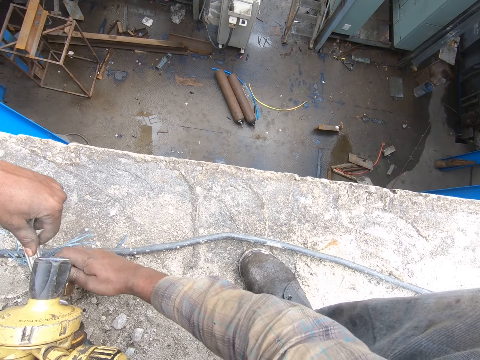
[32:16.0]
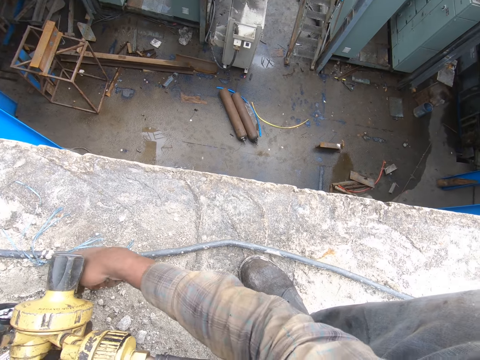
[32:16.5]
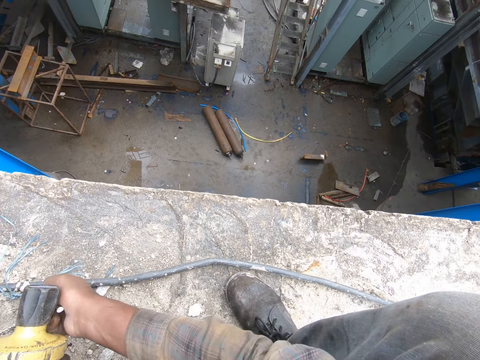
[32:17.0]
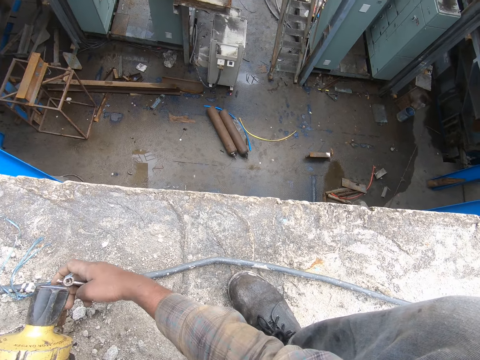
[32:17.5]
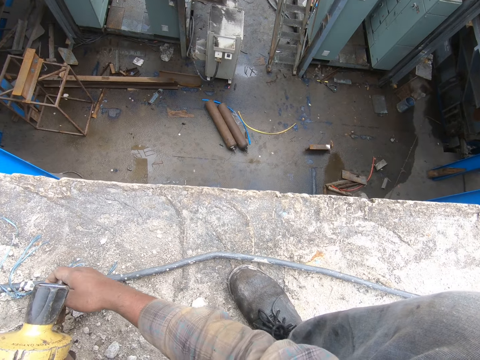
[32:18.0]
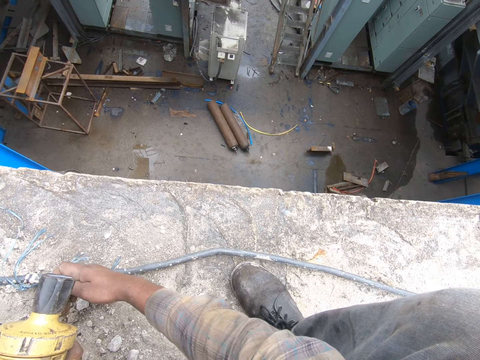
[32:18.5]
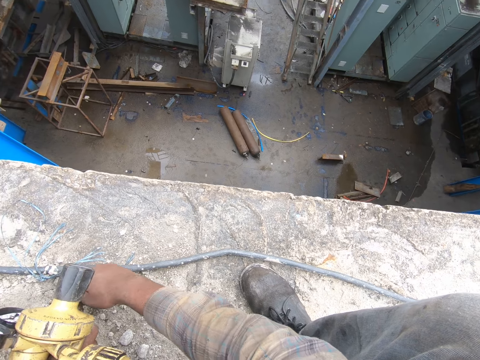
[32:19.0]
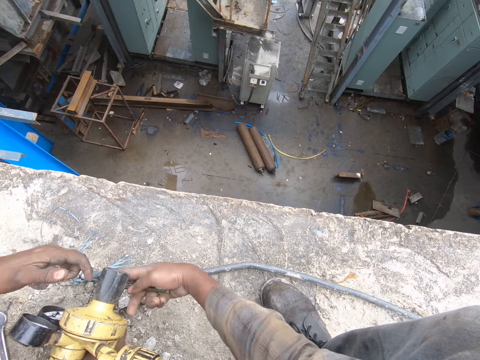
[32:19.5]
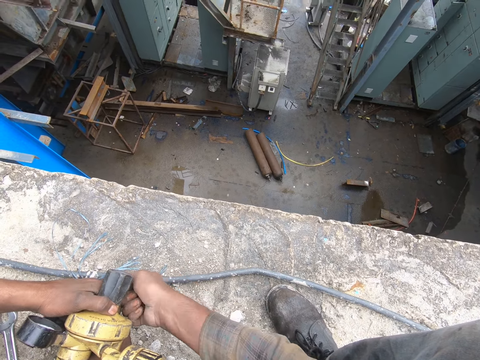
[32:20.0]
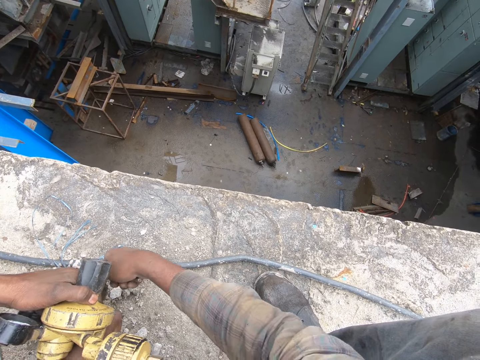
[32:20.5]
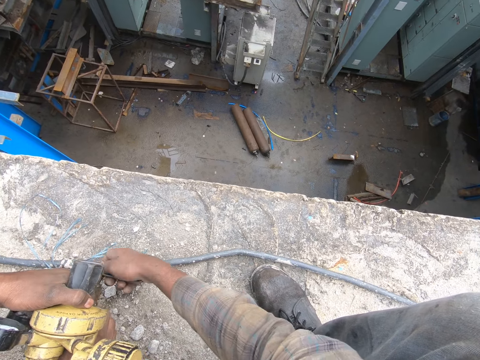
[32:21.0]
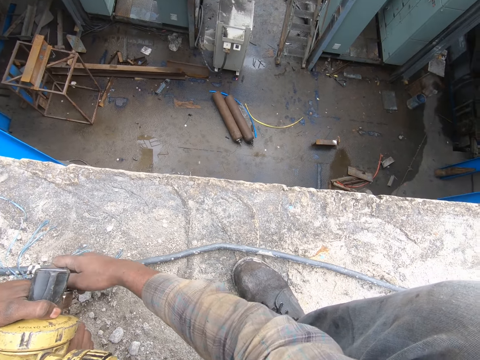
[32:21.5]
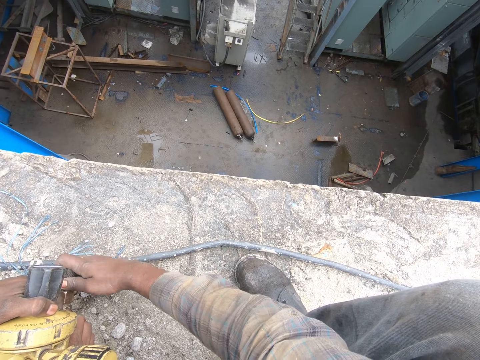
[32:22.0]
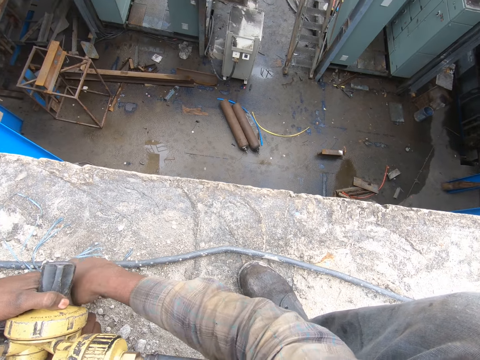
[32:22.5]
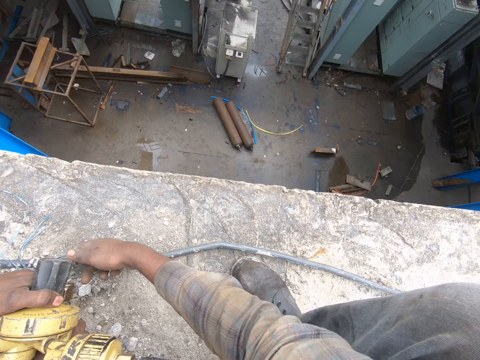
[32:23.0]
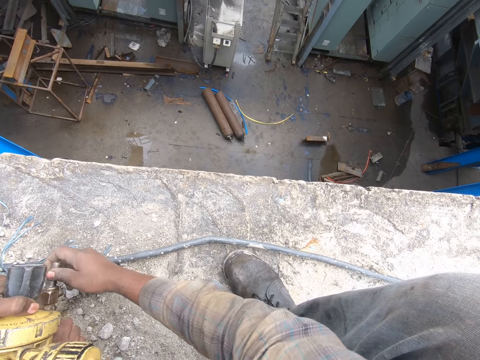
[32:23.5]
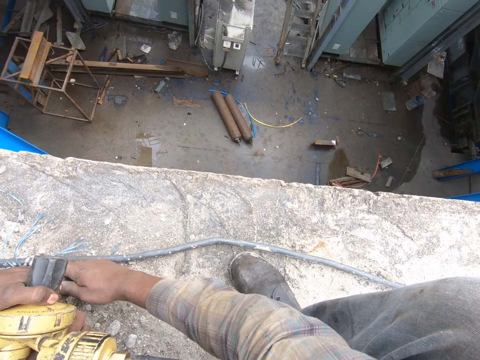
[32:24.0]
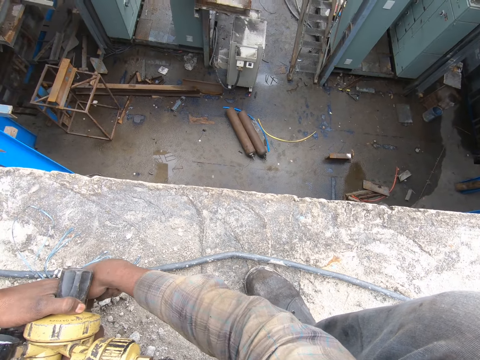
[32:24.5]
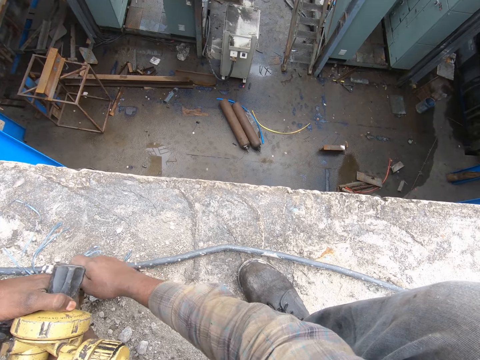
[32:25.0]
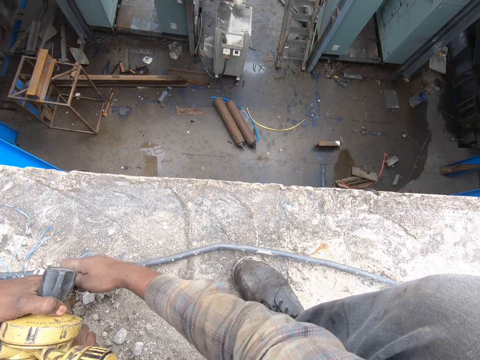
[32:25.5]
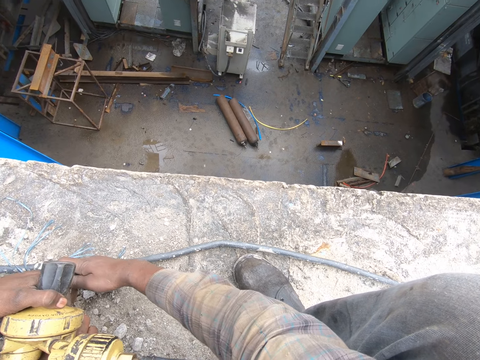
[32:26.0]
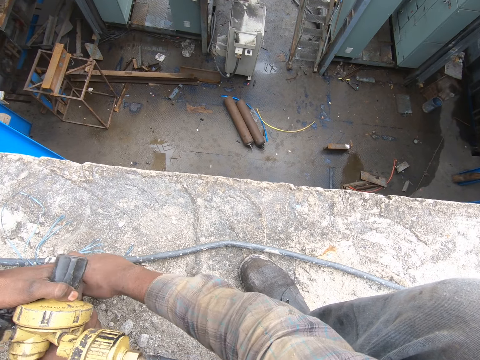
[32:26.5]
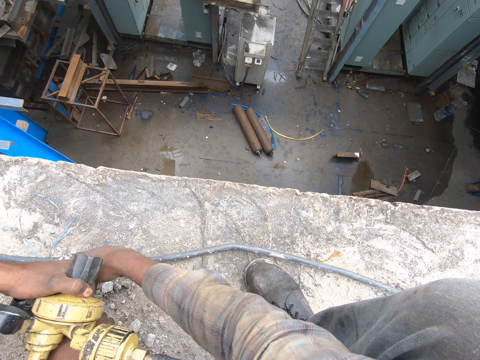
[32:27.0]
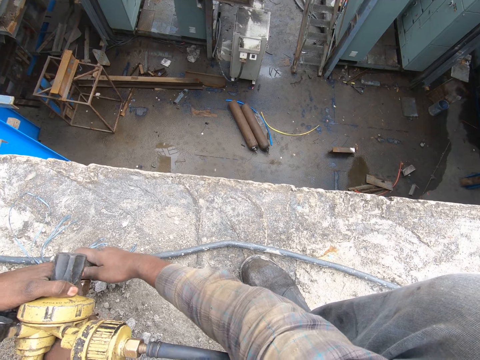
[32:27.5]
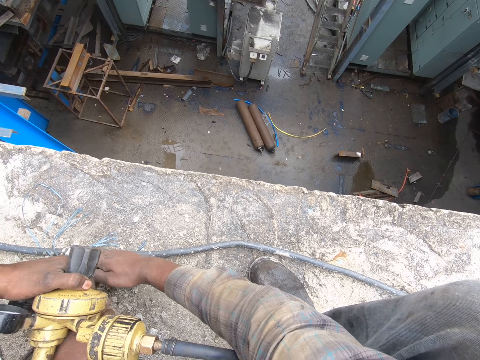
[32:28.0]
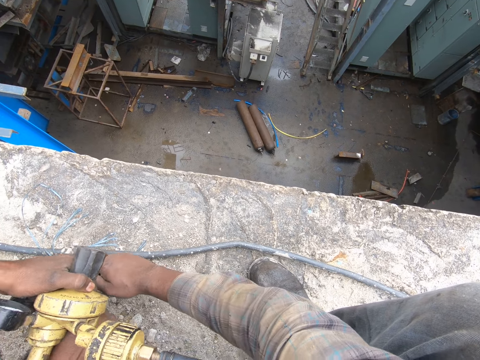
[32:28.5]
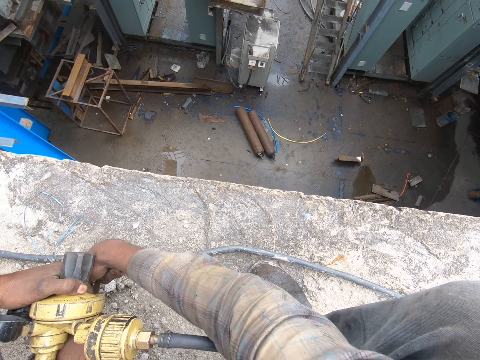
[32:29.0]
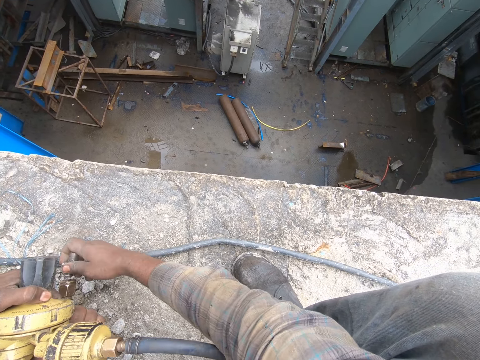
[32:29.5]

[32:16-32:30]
The camera wearer ties the bolt.

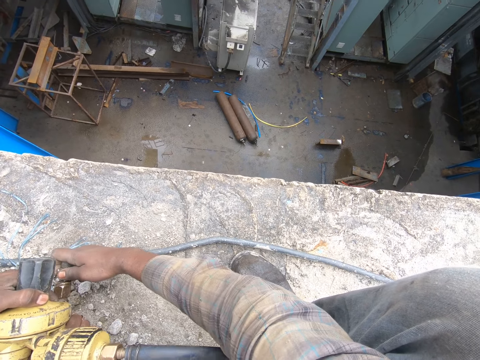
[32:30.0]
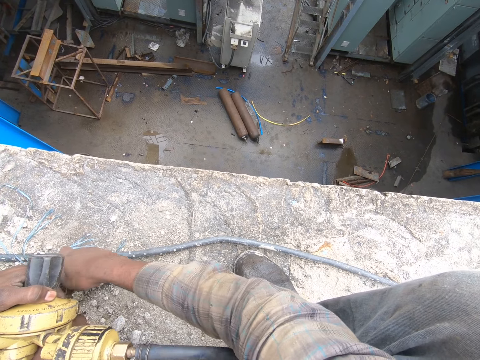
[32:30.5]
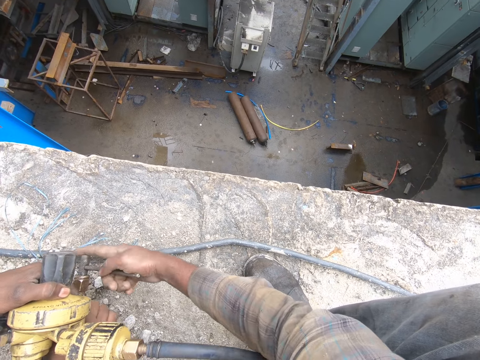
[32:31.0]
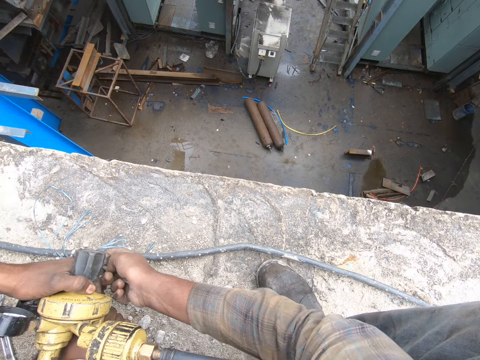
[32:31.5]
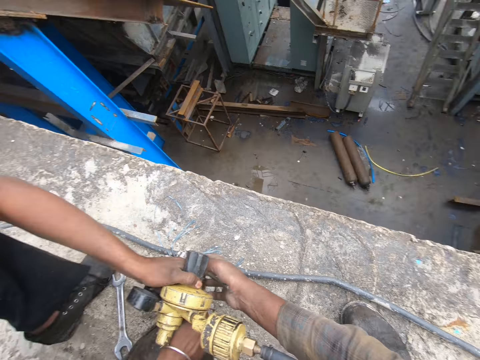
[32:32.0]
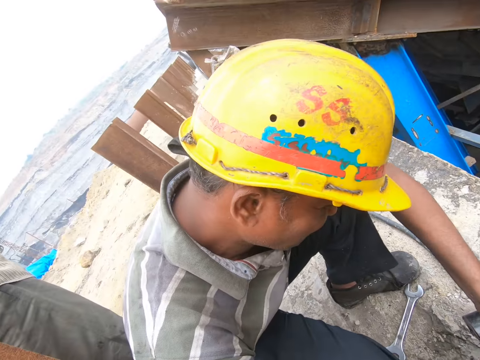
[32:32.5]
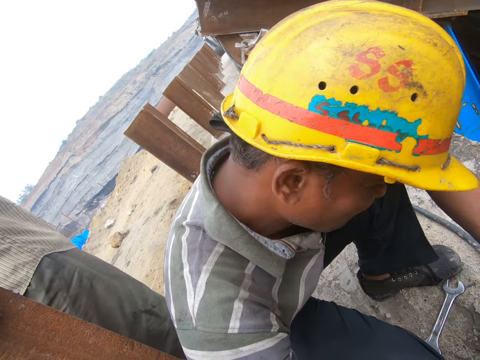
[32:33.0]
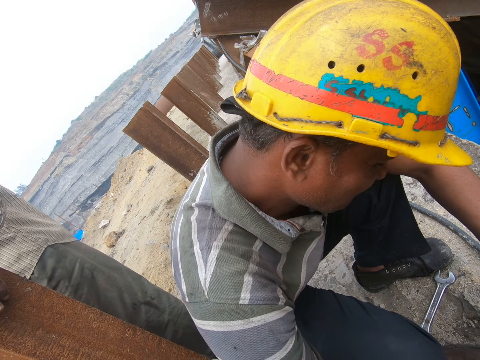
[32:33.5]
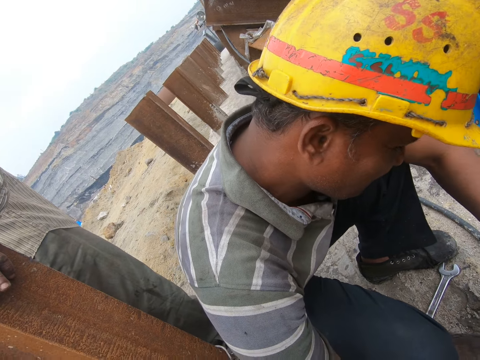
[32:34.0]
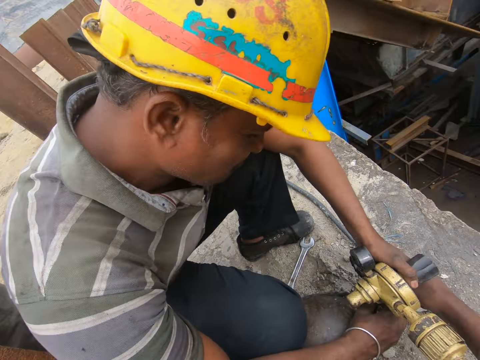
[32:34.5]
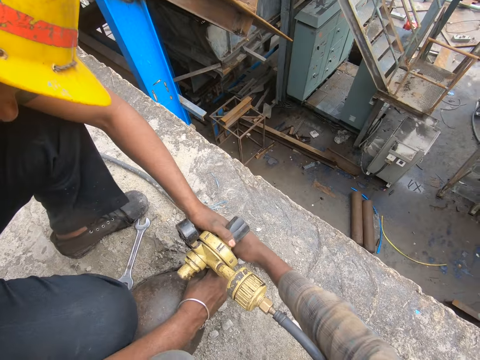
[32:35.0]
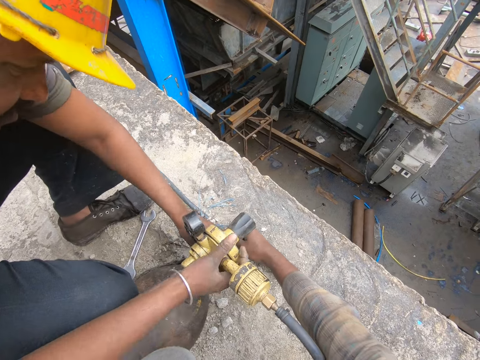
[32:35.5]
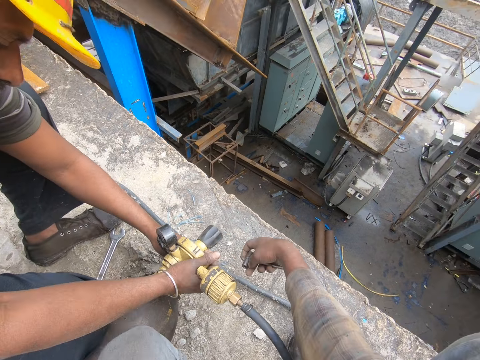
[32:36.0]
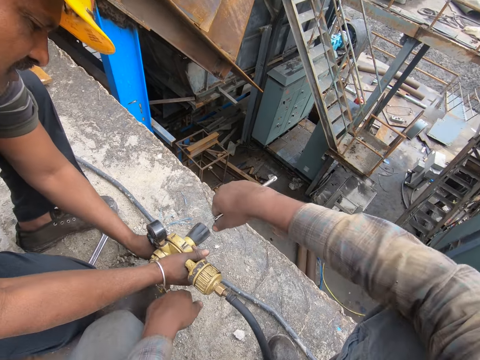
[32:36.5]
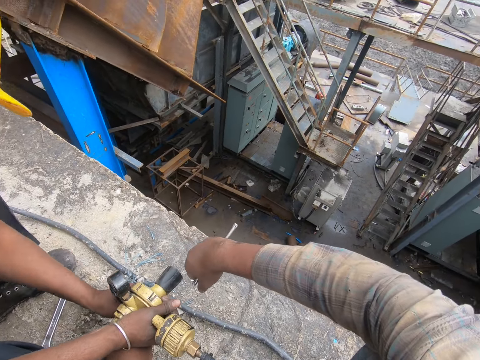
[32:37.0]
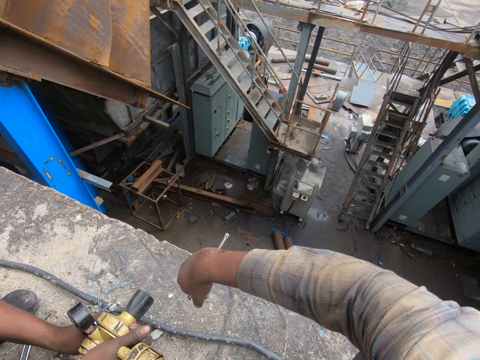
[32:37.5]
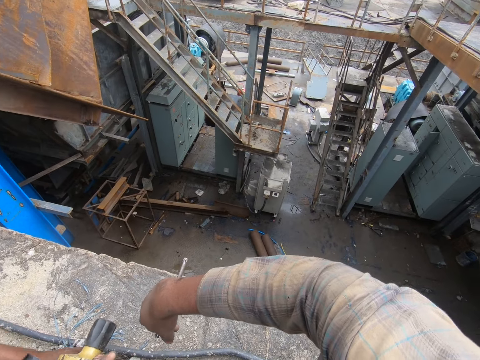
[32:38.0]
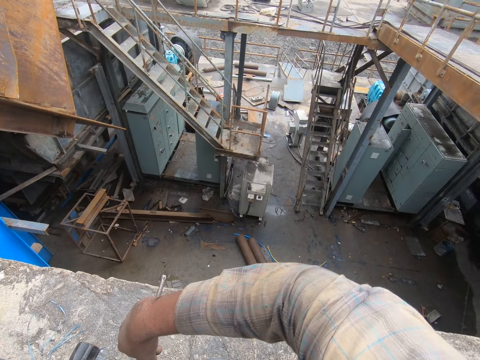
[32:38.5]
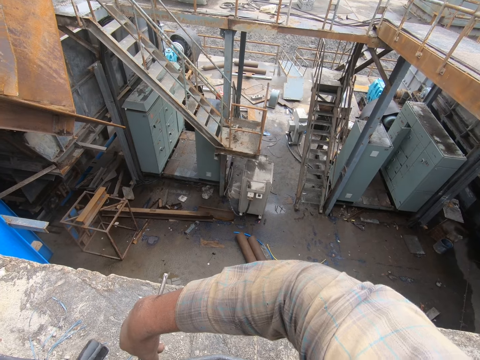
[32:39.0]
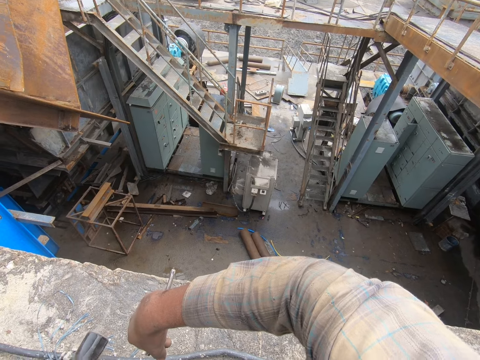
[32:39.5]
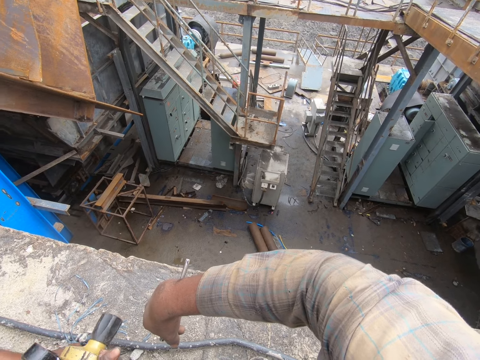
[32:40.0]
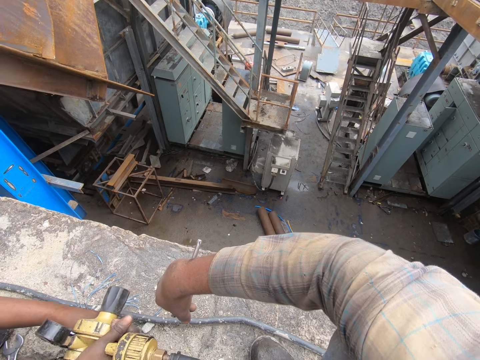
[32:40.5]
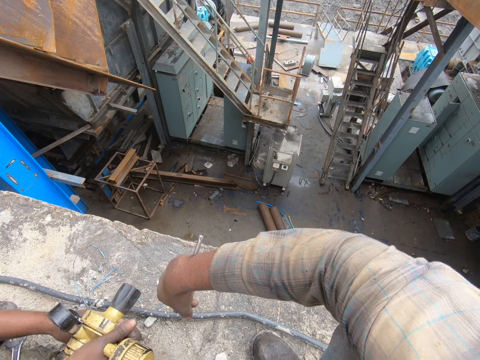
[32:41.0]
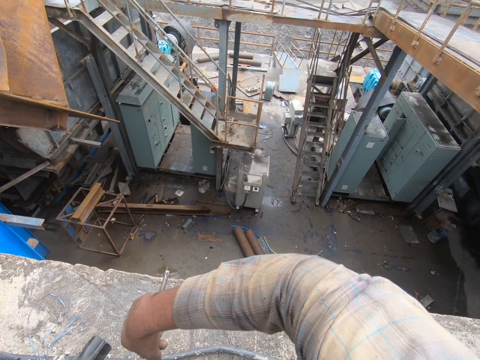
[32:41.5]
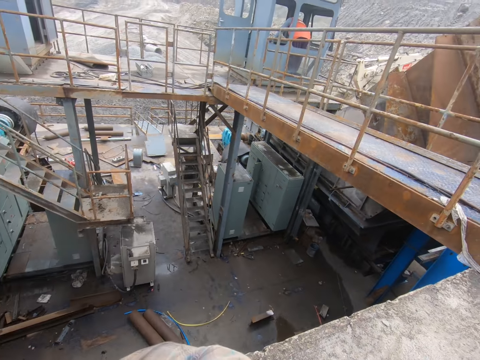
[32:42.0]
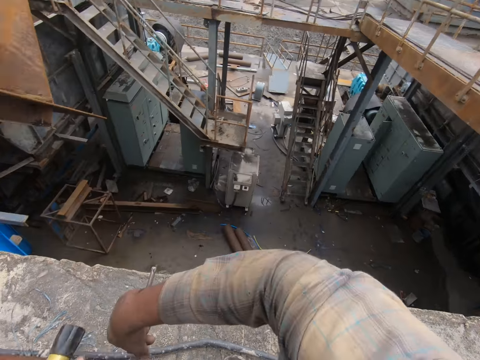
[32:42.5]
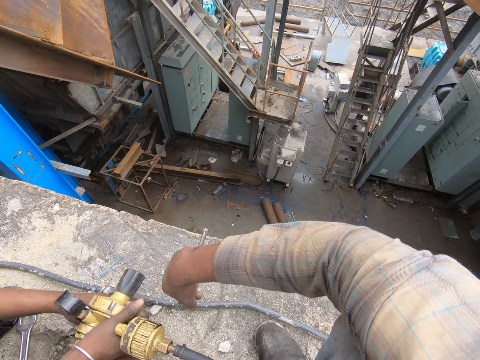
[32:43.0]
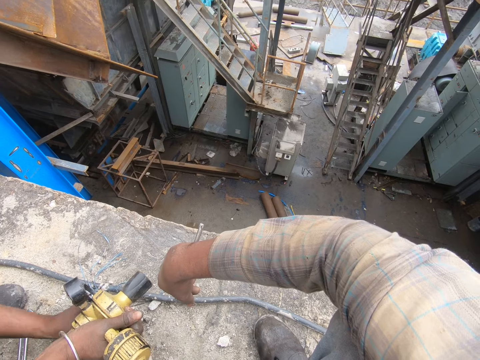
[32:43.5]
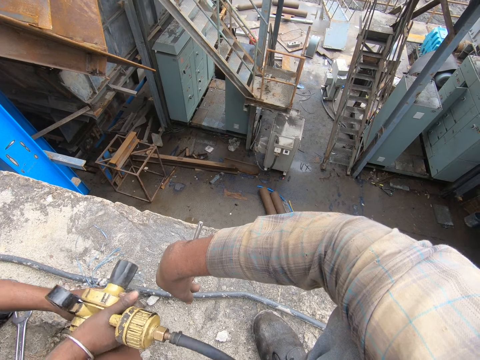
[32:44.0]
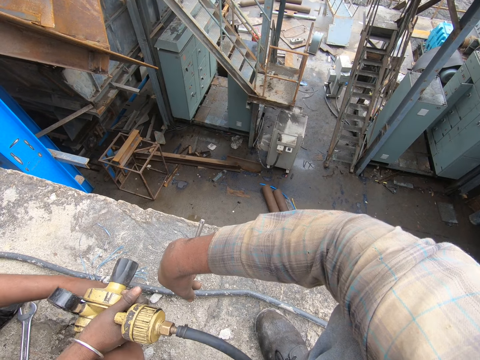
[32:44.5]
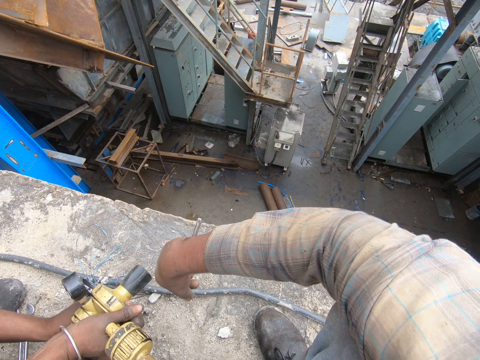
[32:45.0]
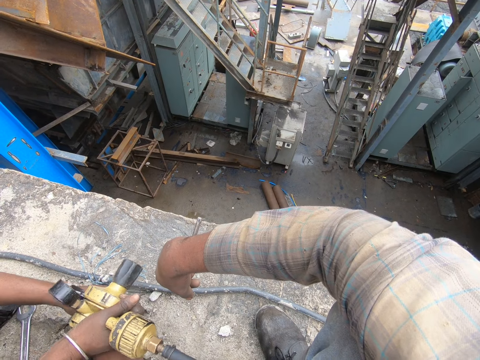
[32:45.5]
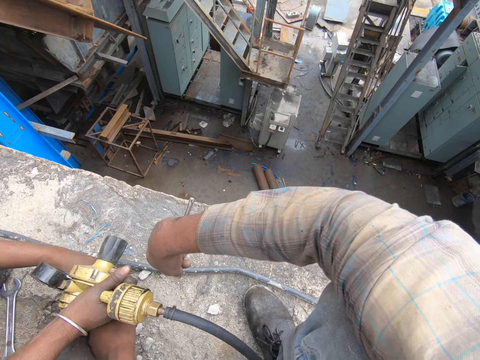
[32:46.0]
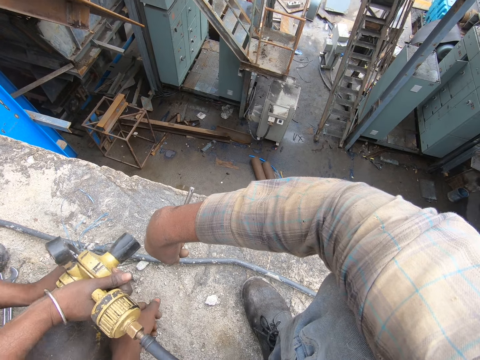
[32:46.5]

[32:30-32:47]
The camera wearer looks at a man. They lift a hand. They talk to the man. The man adjusts the gas cylinder.
